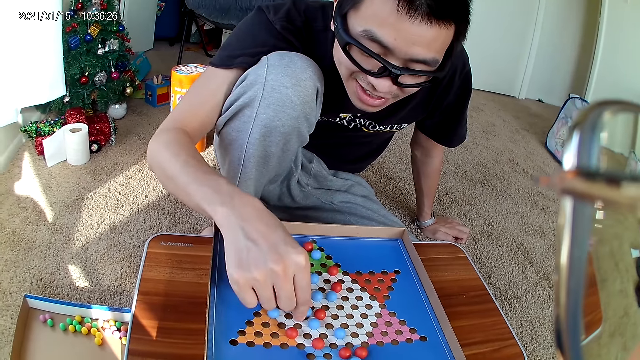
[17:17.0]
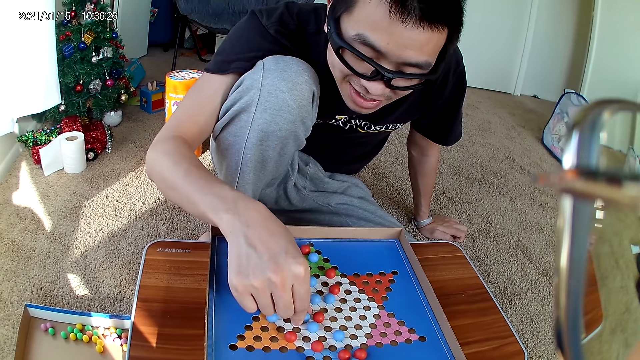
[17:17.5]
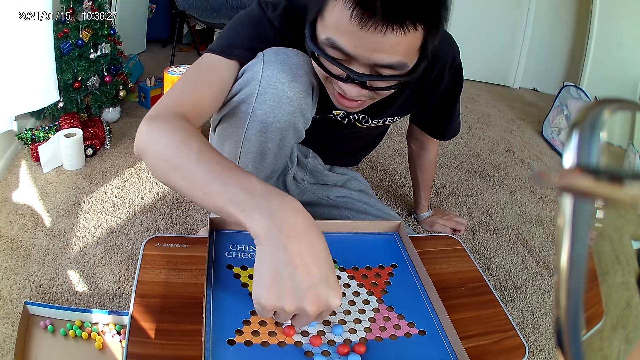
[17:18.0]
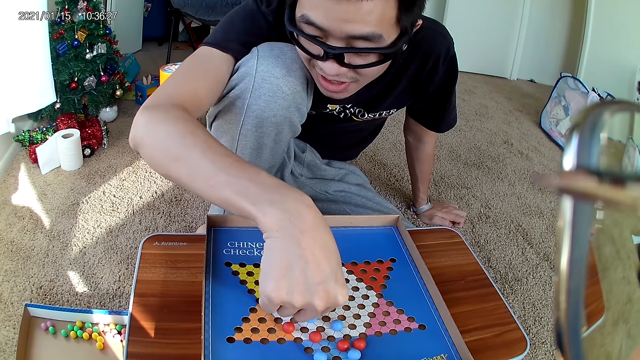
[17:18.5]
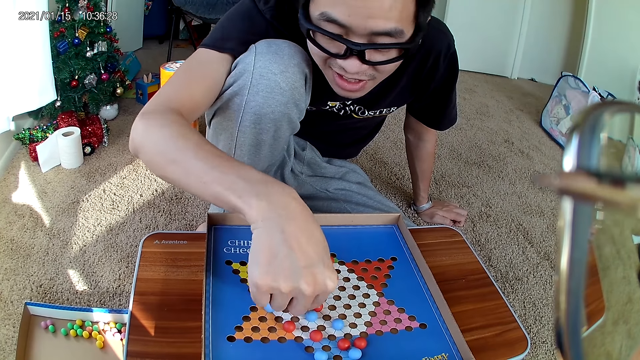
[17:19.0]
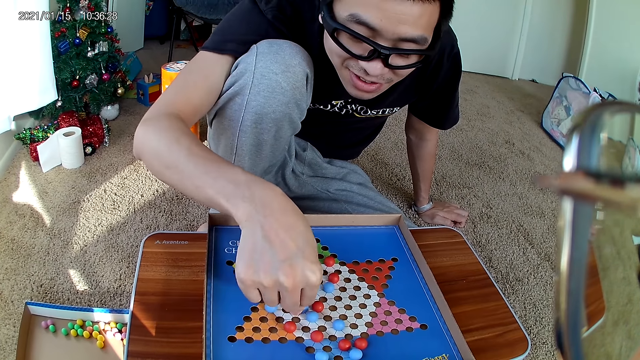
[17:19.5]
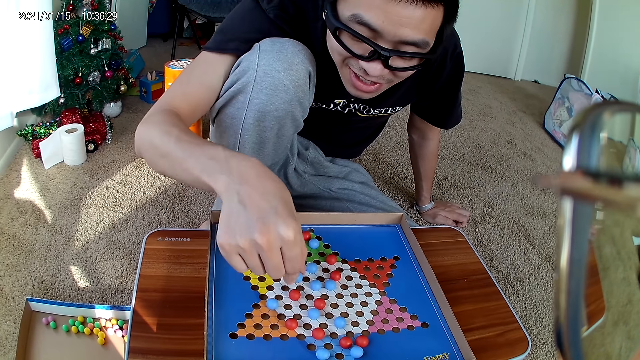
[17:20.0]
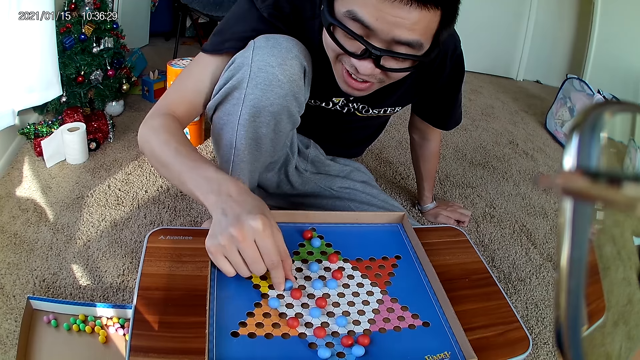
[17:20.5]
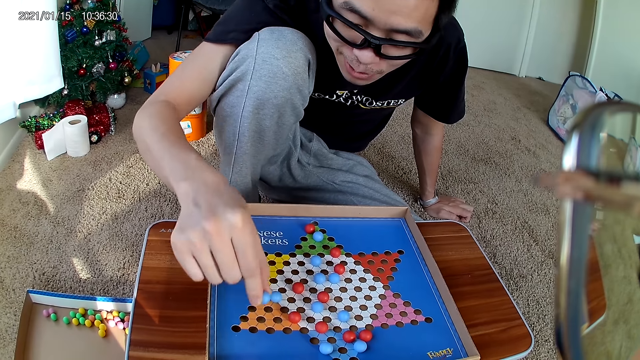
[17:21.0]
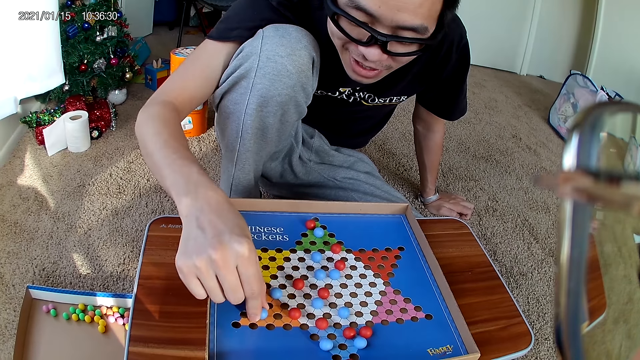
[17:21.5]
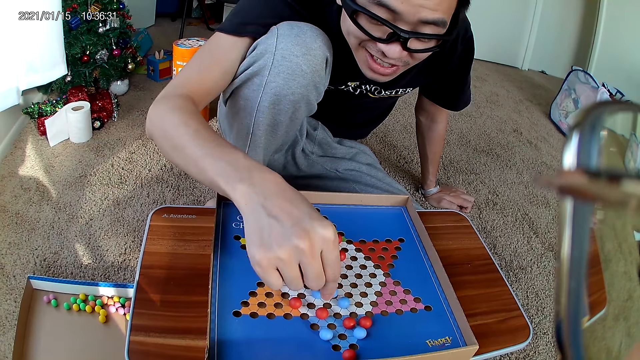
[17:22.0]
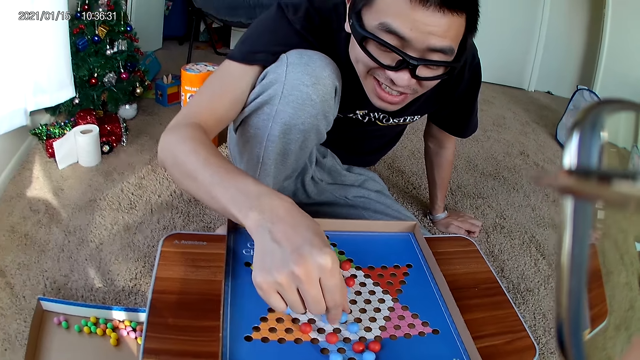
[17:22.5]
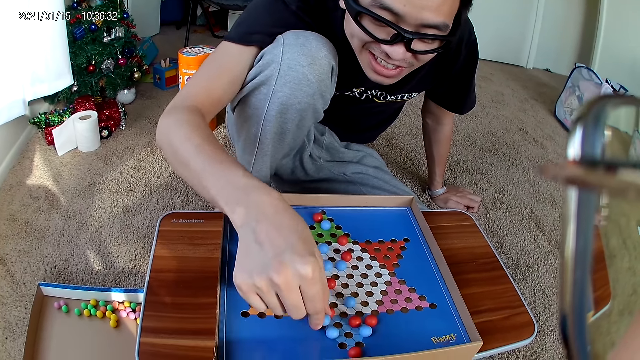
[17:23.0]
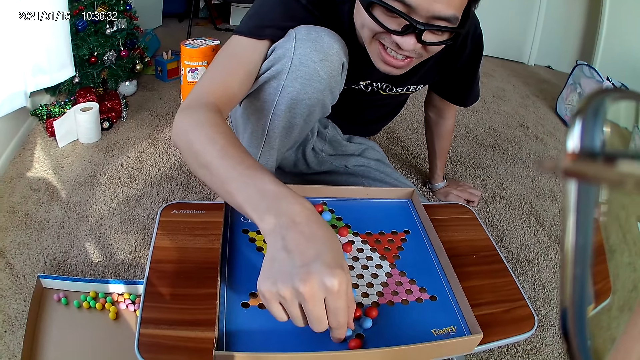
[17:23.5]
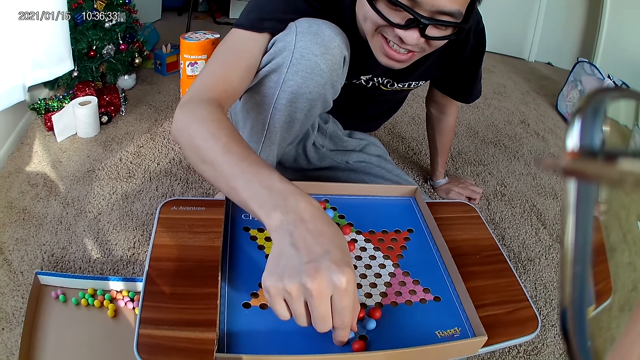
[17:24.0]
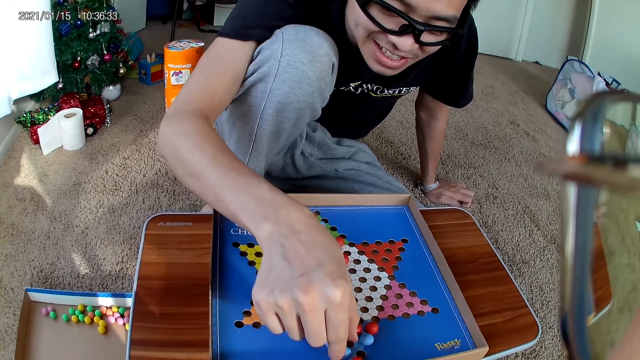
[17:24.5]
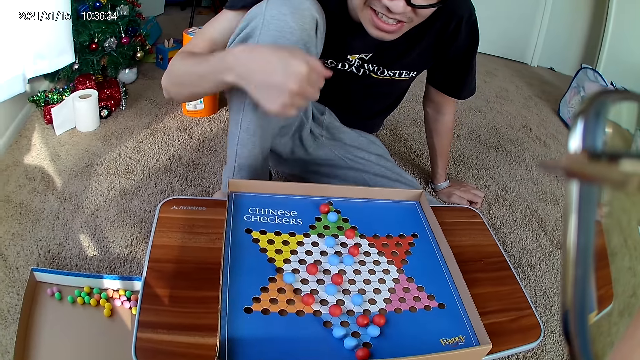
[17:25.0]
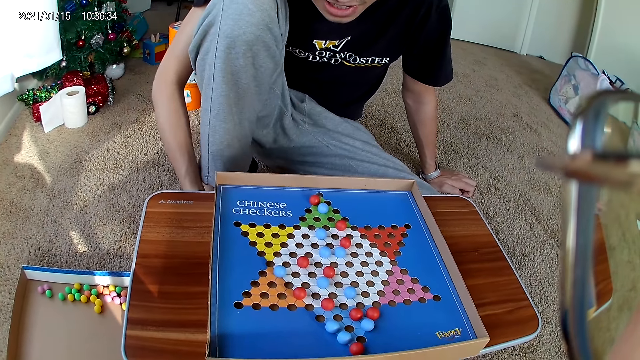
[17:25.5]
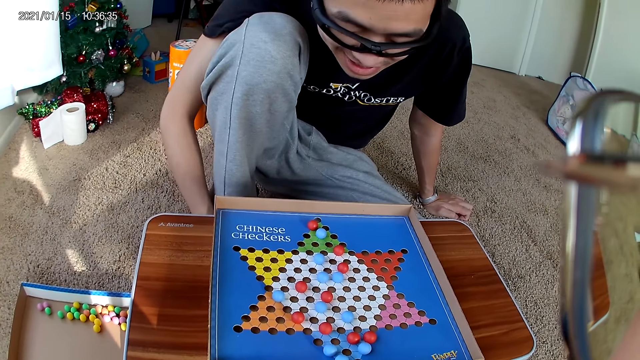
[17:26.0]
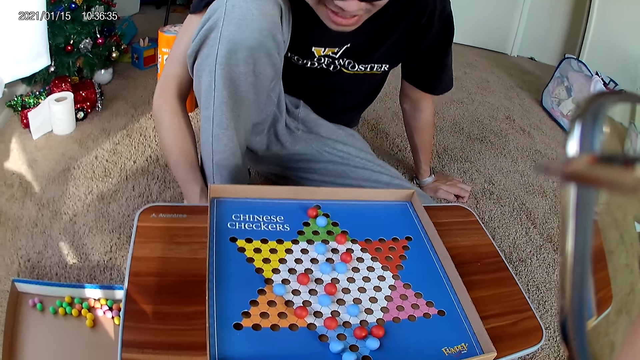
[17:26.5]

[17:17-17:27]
A man places the marble on the board. The man lifts the marble. The man drops the marble.

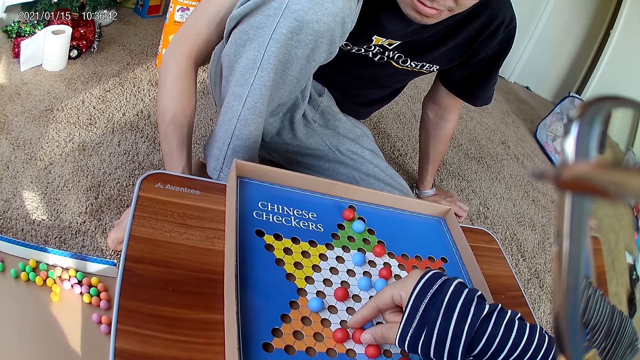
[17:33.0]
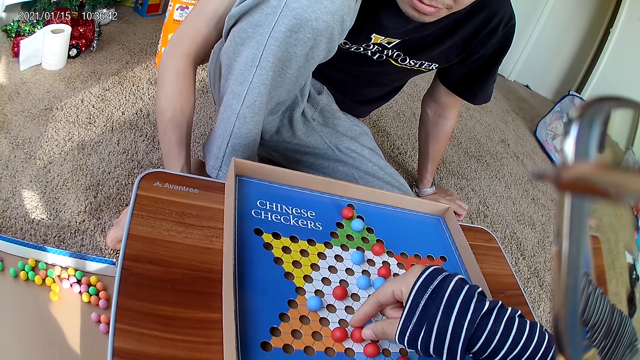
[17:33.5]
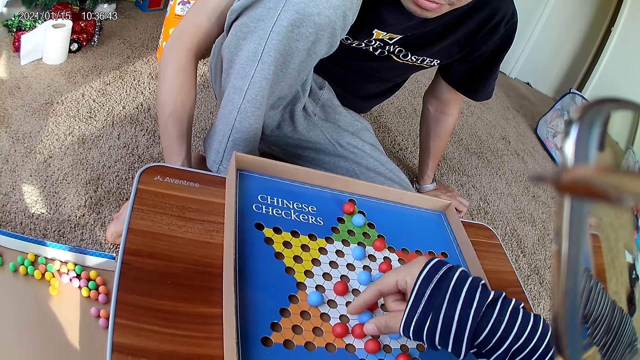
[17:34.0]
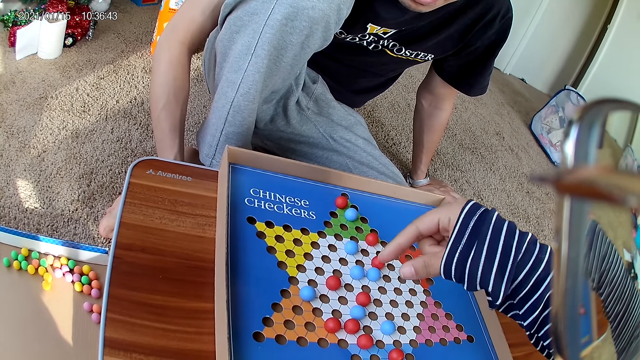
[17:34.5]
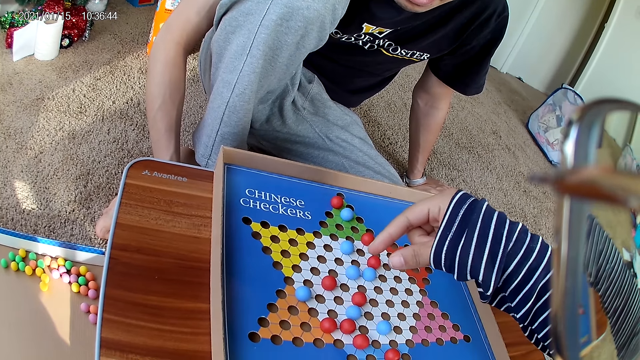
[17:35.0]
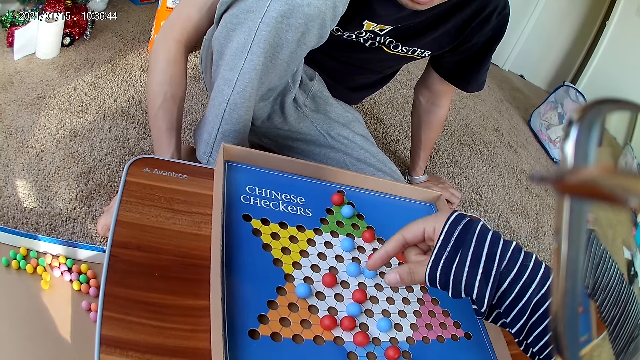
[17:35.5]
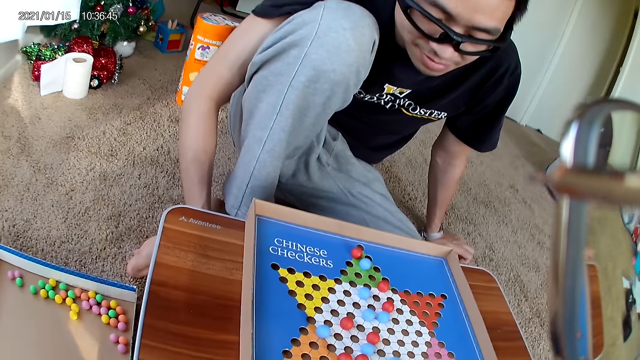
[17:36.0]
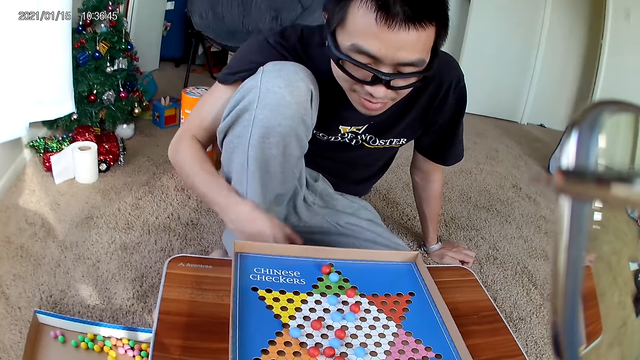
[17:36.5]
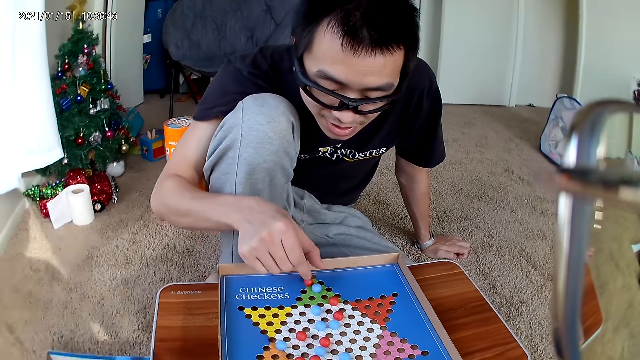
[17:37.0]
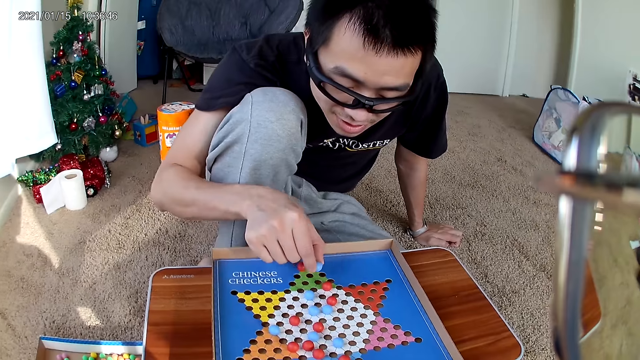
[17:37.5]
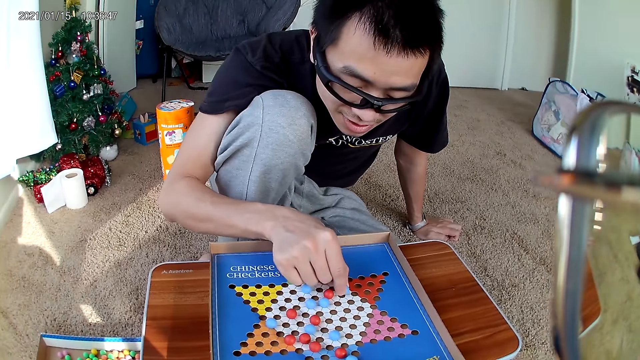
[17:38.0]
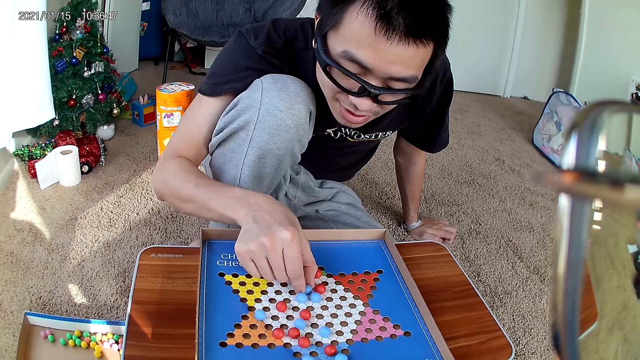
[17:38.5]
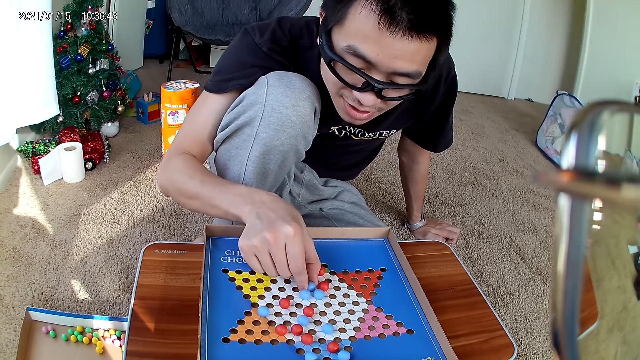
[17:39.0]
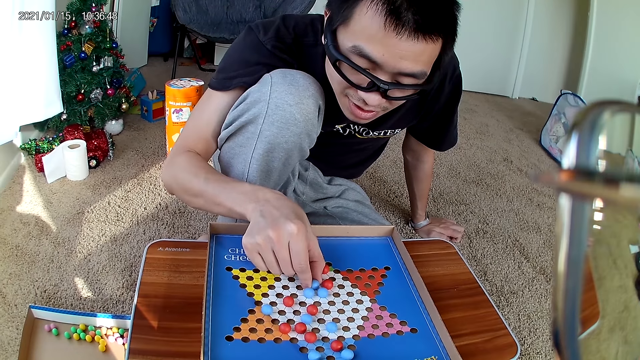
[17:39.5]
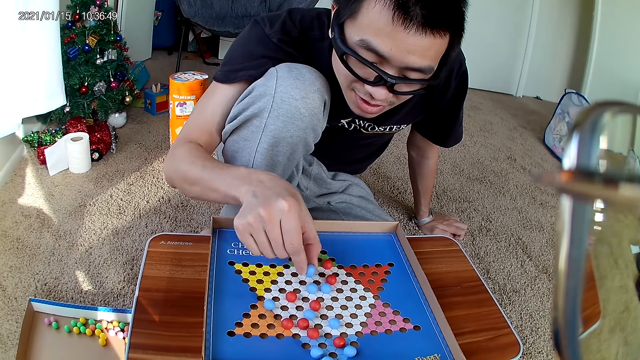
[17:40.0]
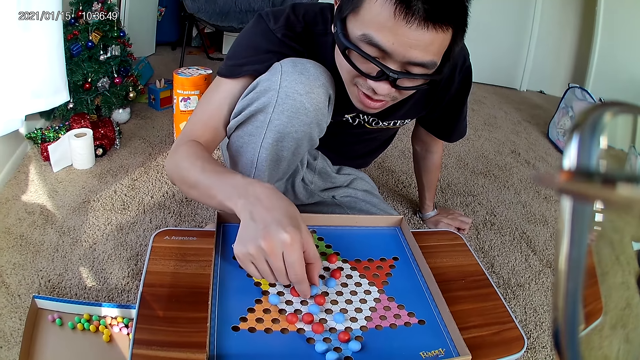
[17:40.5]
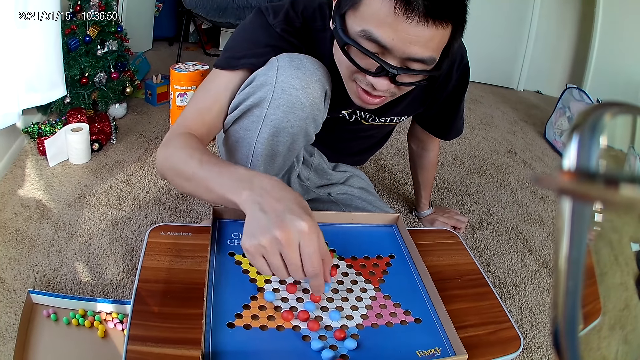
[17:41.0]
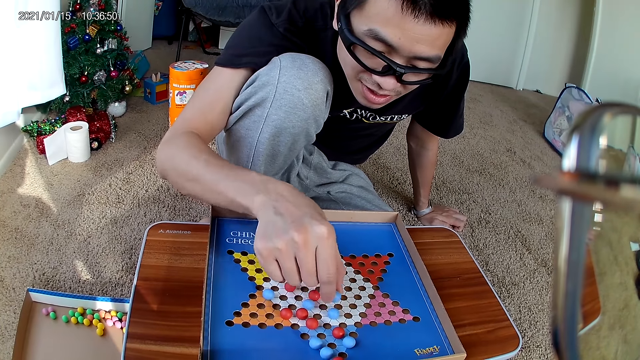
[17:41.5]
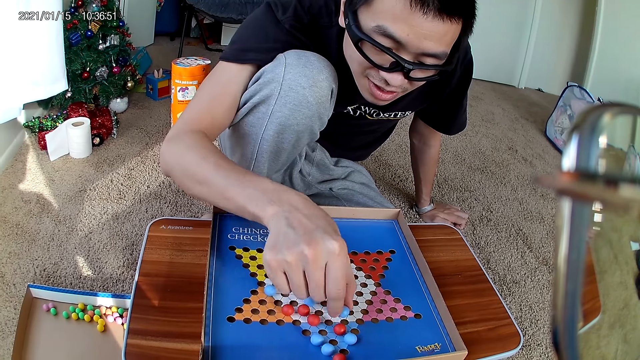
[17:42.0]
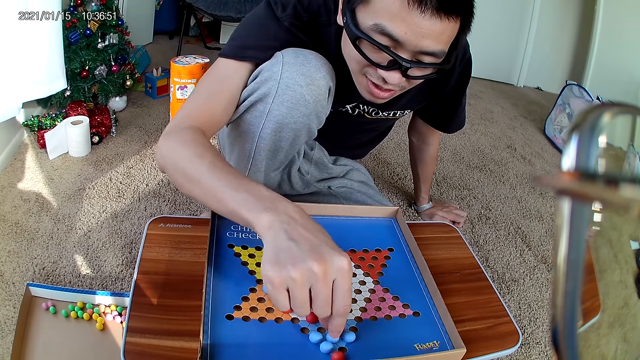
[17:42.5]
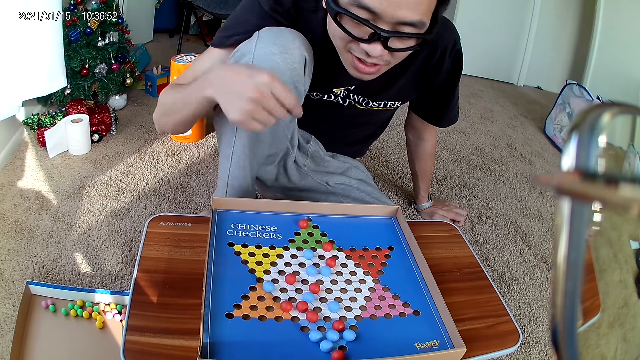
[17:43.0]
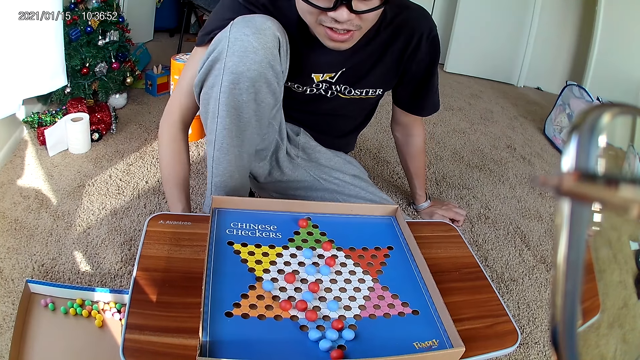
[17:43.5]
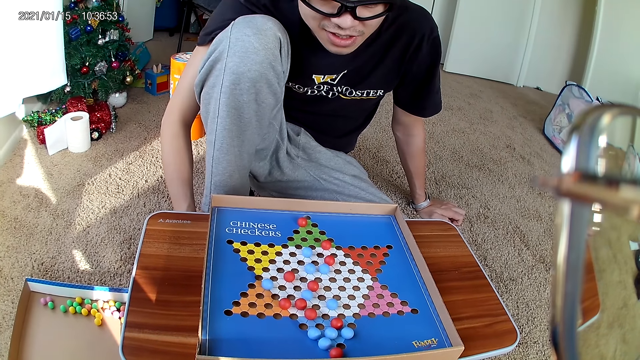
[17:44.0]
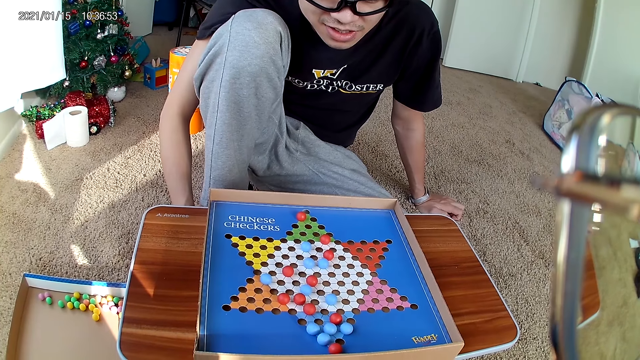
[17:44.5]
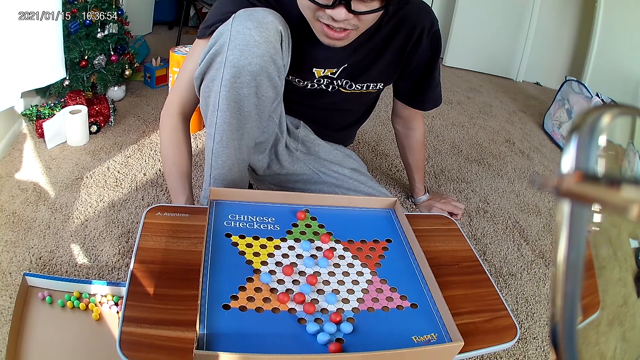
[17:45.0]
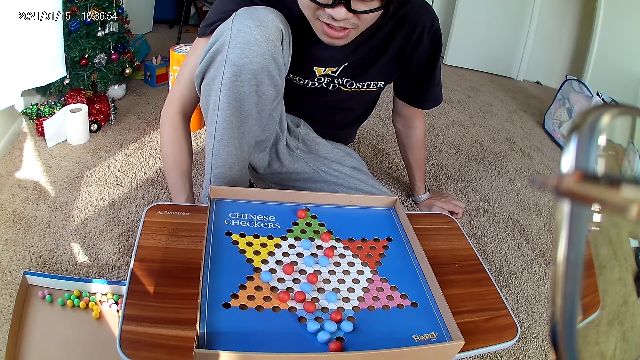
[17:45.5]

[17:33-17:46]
The camera wearer drops the marble. A man moves a blue marble piece on the checkers board to a new position. The man lifts the marble. The man drops the marble.
